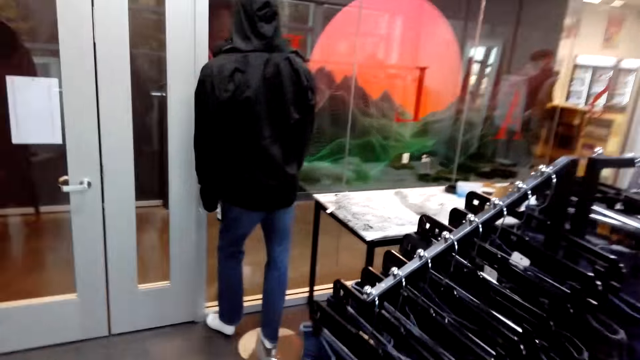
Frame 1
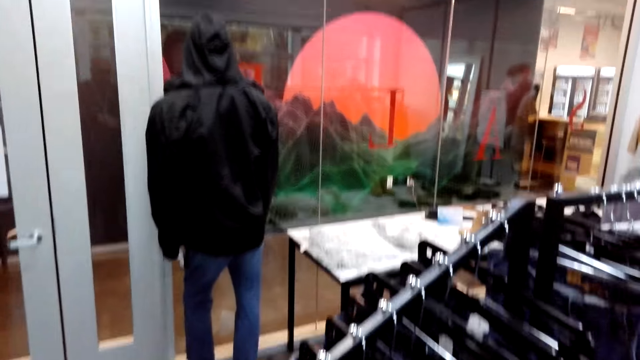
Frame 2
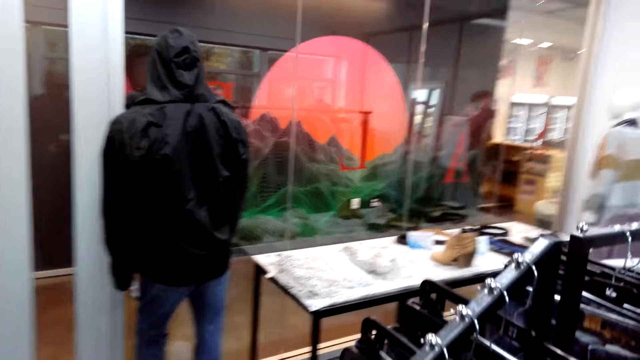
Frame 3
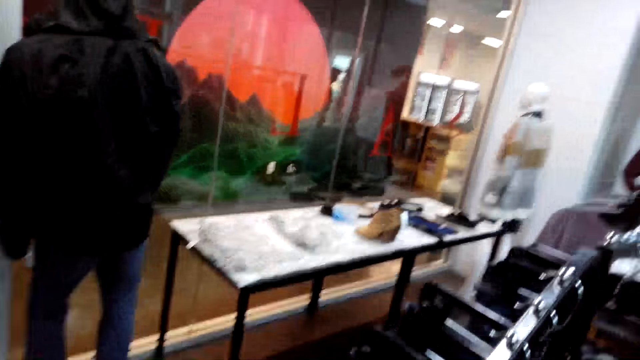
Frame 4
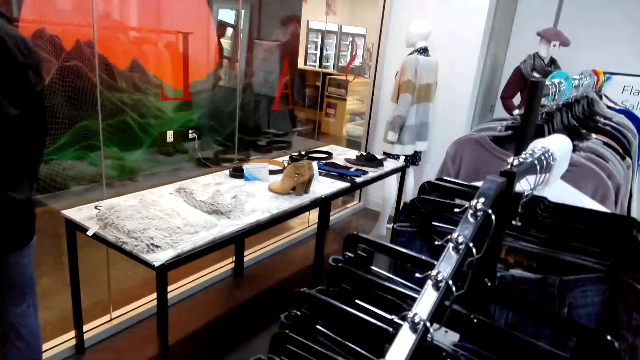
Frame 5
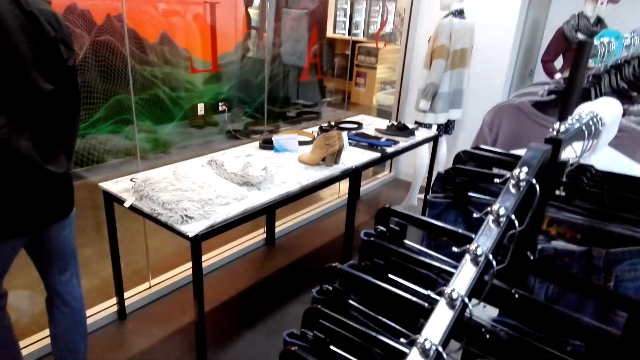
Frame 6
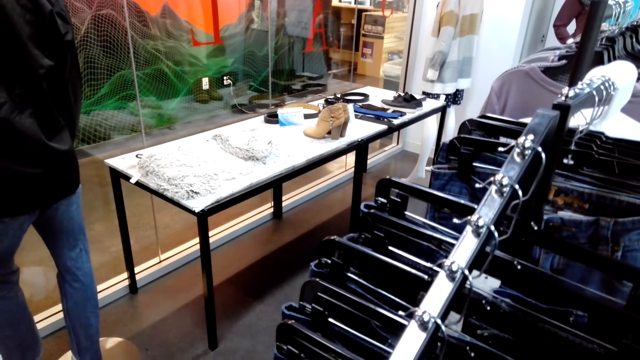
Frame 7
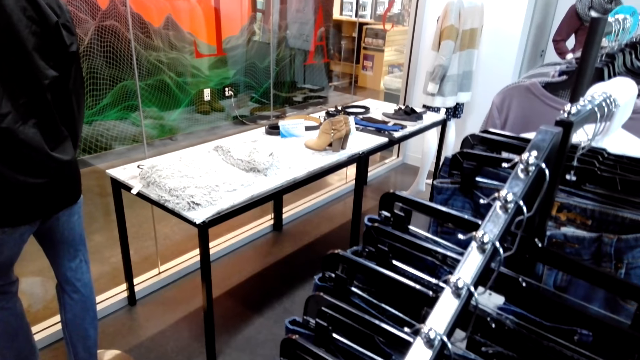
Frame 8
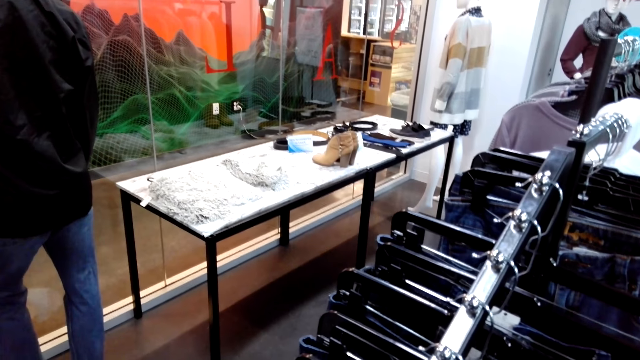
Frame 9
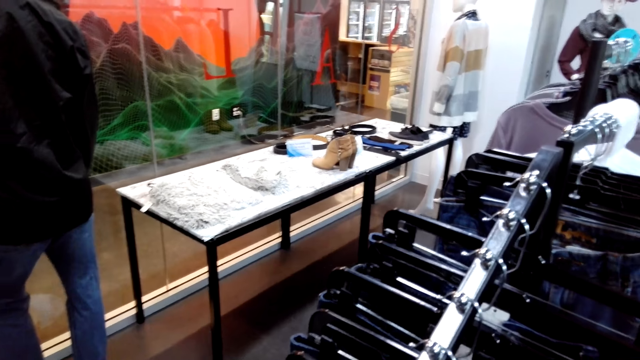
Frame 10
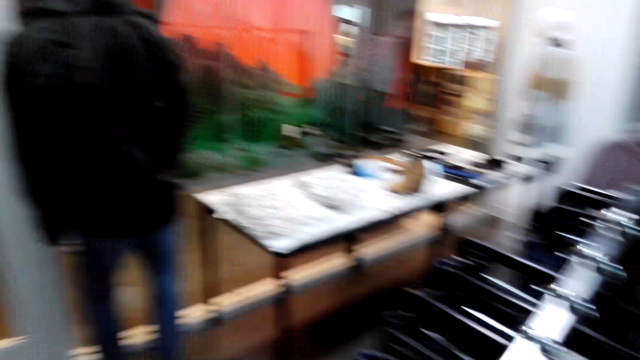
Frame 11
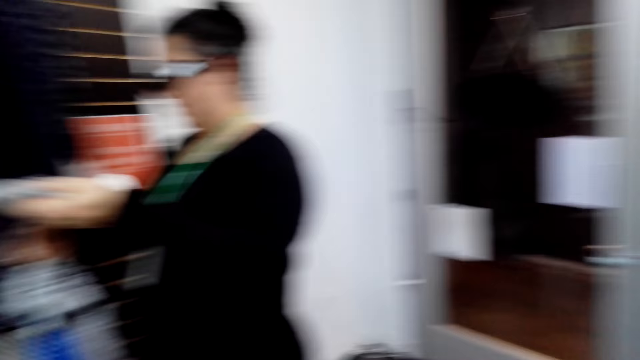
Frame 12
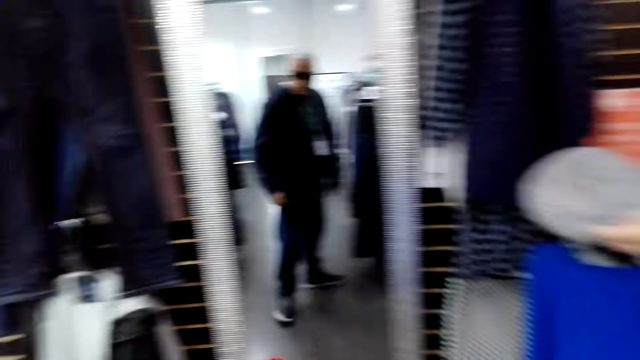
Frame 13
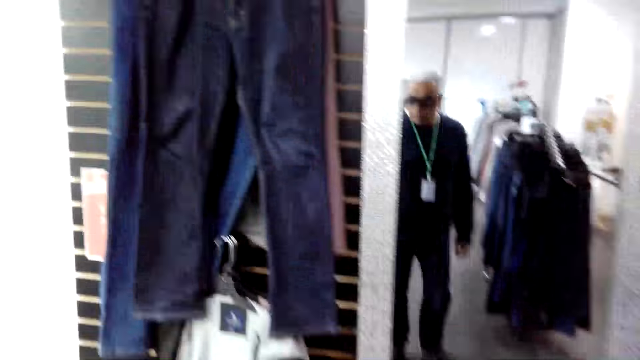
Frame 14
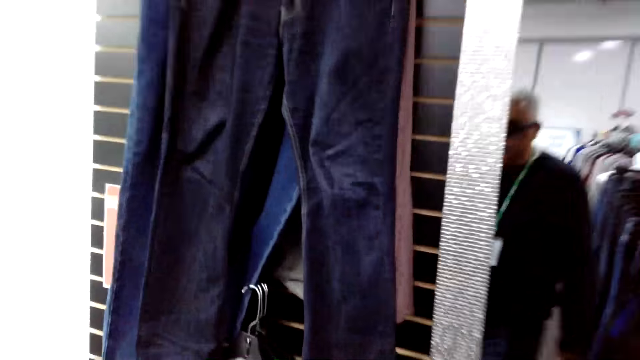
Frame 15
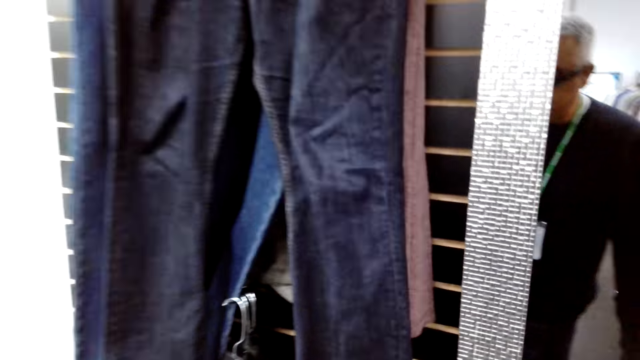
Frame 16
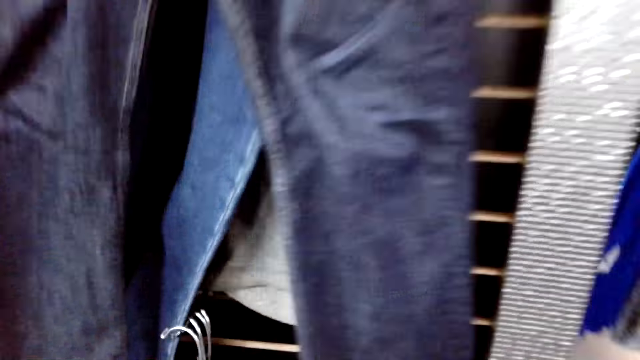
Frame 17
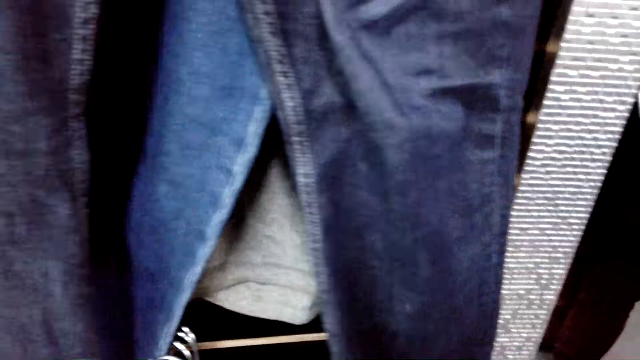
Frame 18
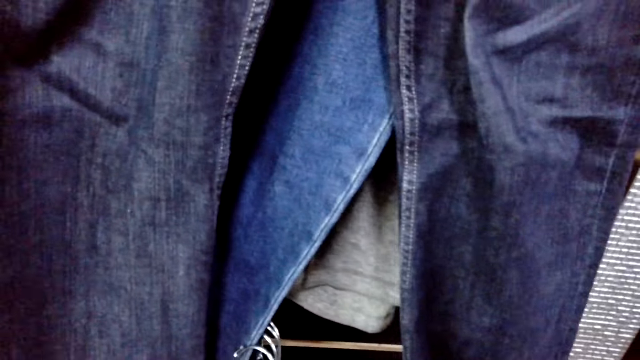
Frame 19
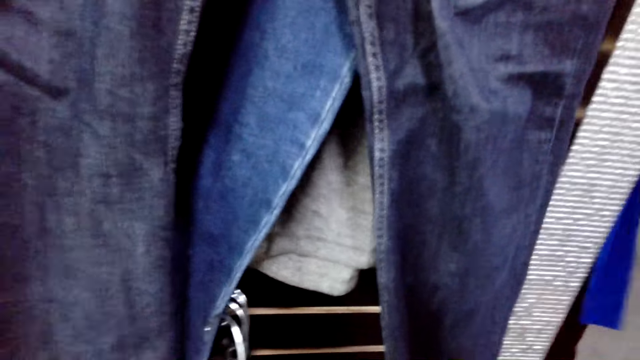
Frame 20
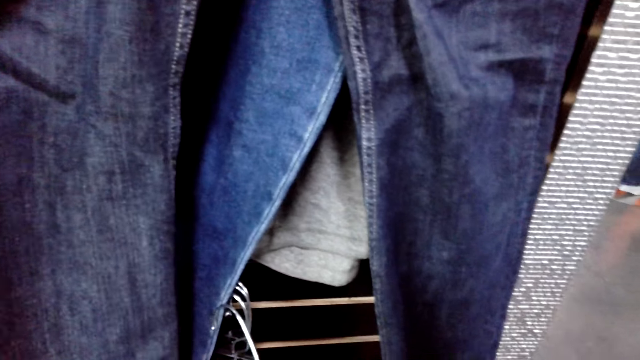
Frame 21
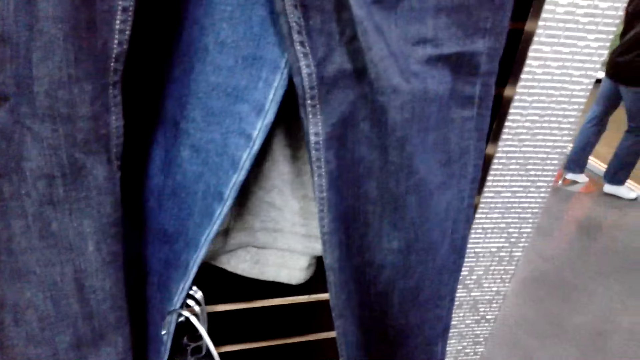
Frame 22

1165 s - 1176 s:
The camera wearer turns. They walk.

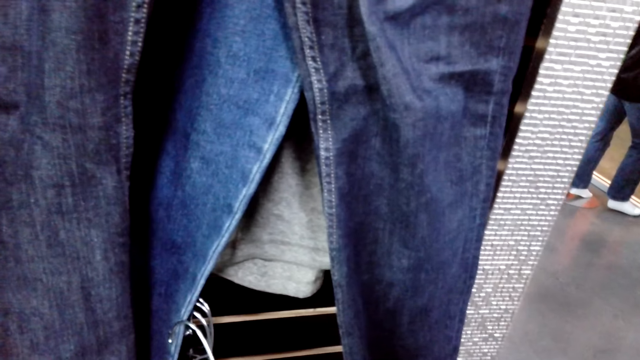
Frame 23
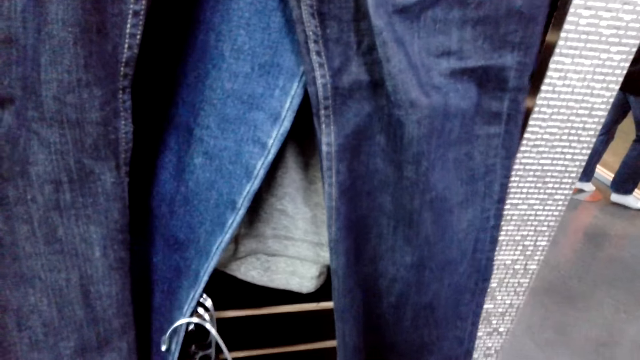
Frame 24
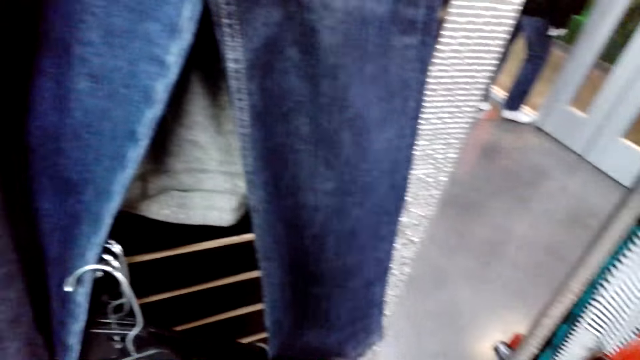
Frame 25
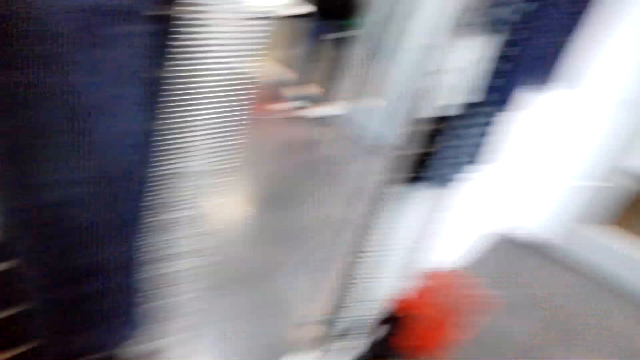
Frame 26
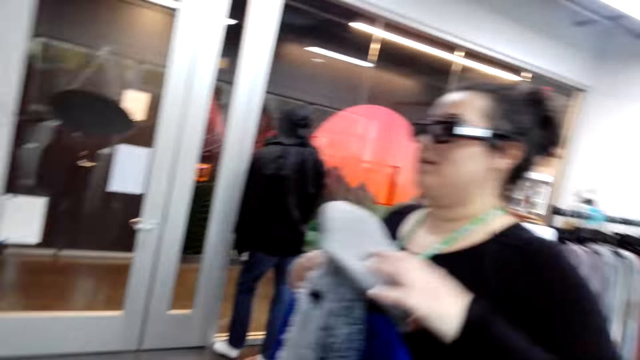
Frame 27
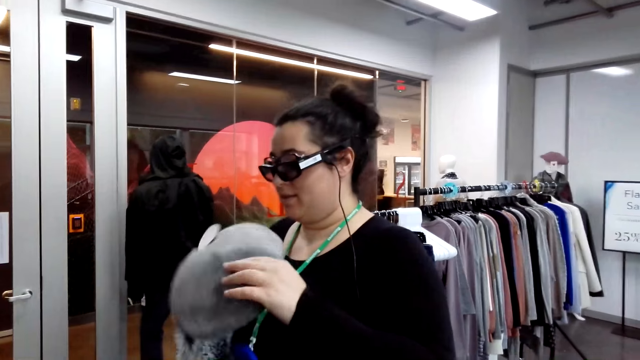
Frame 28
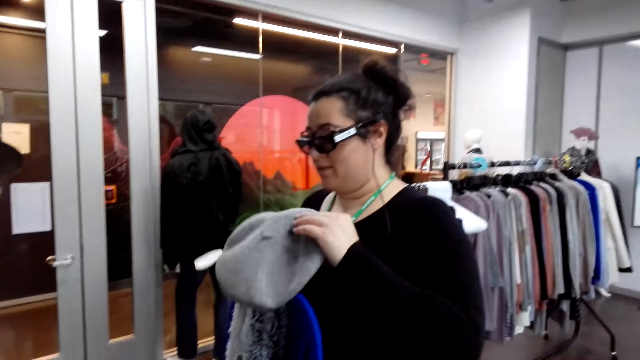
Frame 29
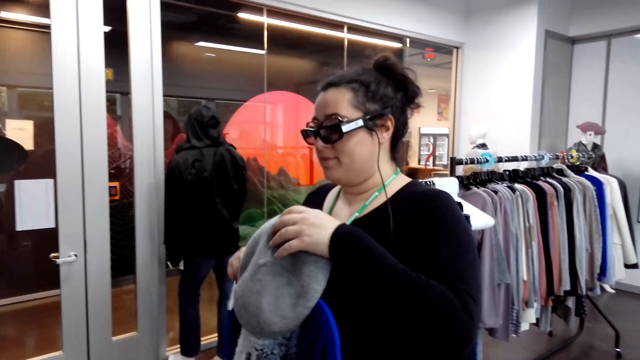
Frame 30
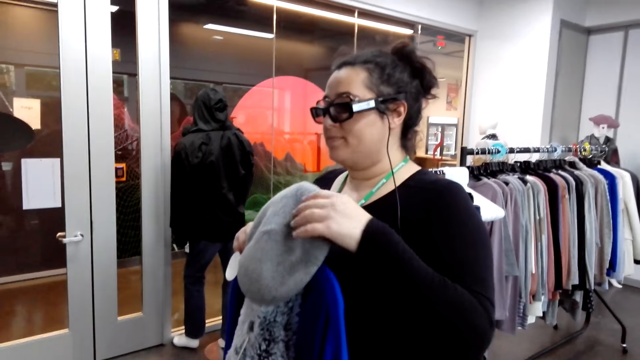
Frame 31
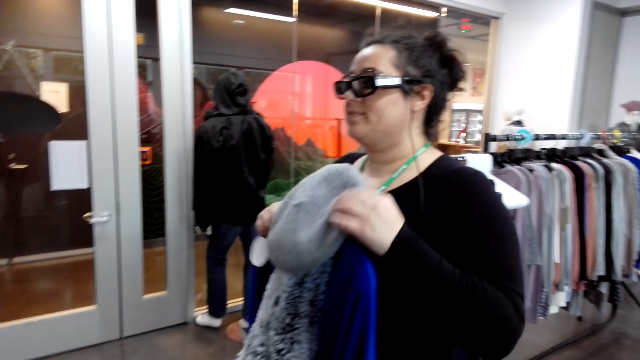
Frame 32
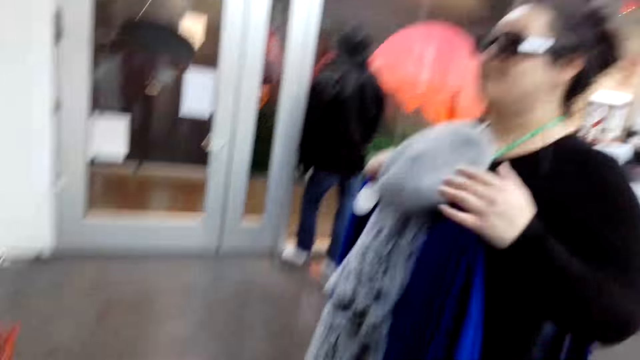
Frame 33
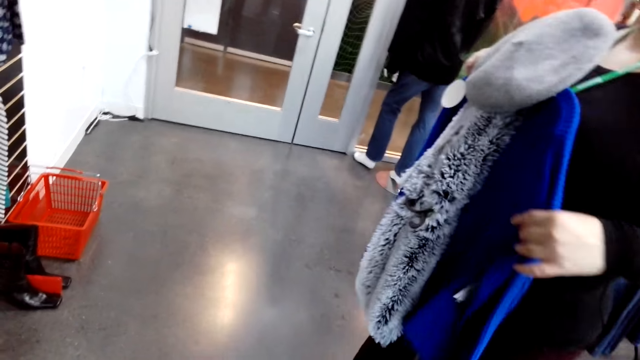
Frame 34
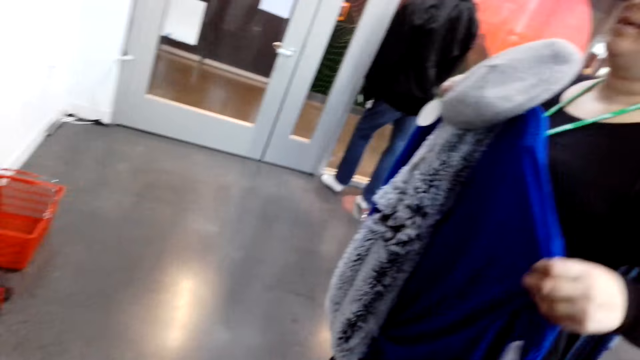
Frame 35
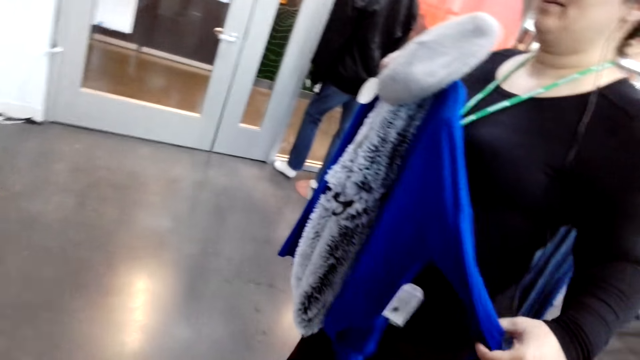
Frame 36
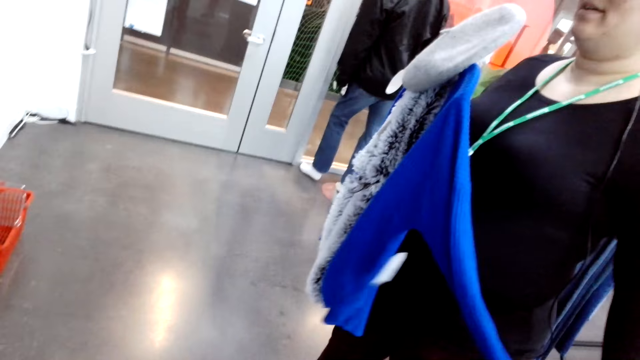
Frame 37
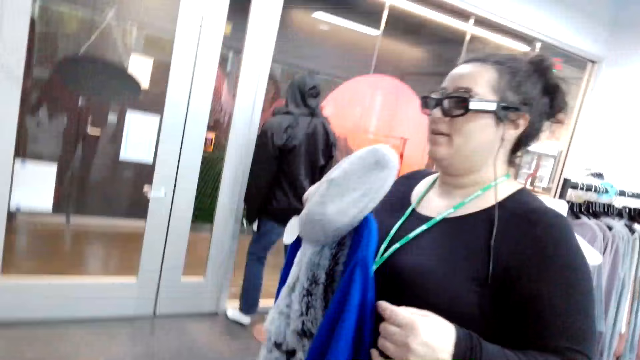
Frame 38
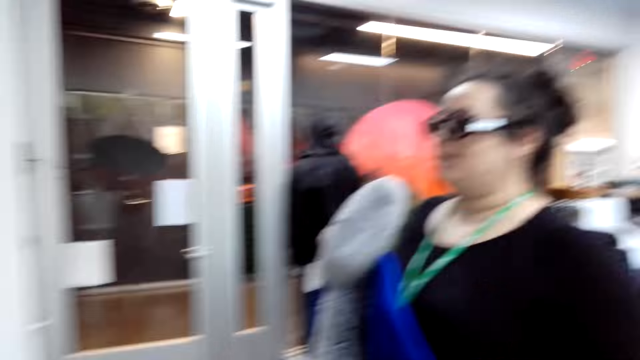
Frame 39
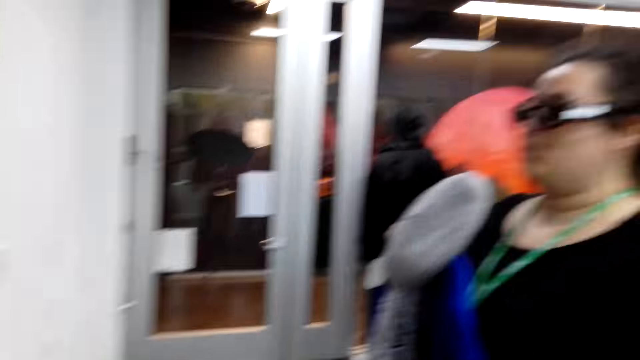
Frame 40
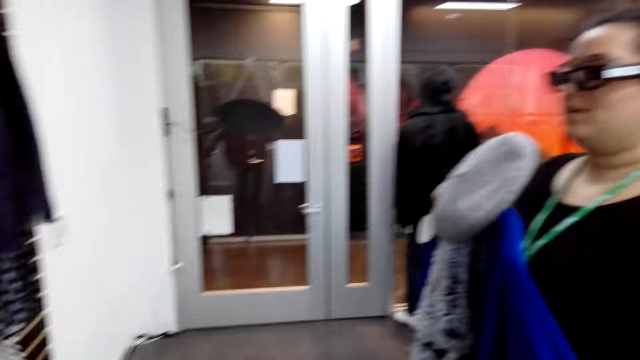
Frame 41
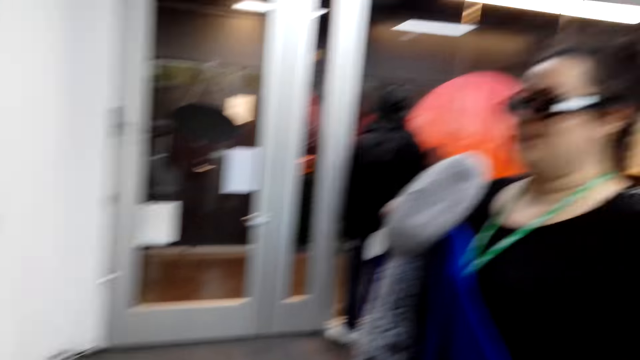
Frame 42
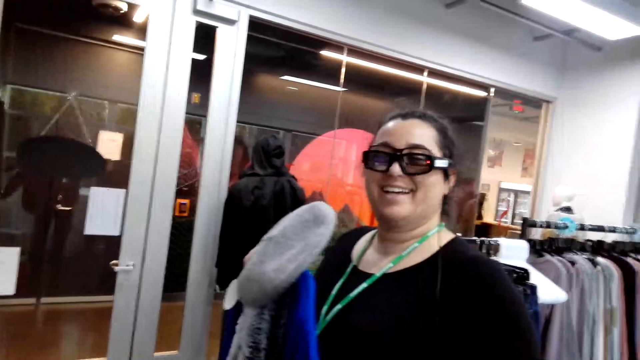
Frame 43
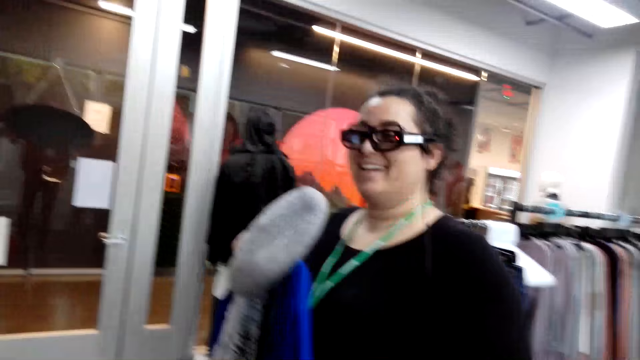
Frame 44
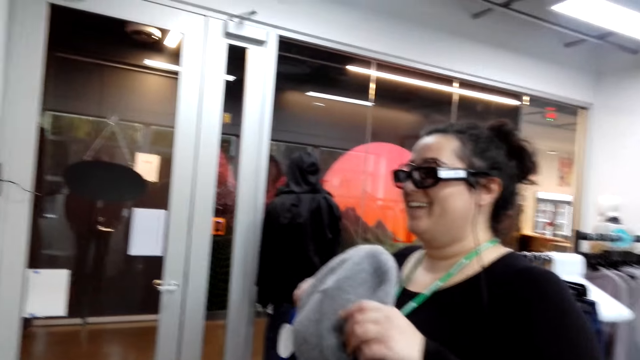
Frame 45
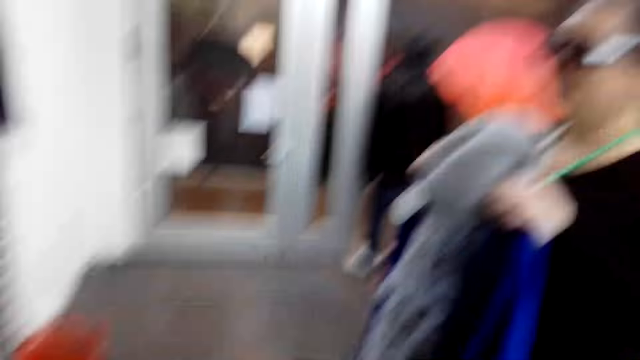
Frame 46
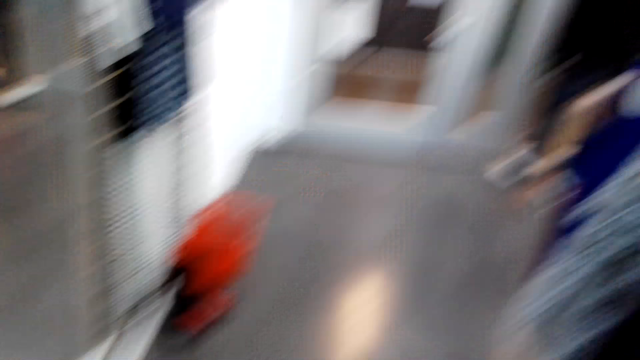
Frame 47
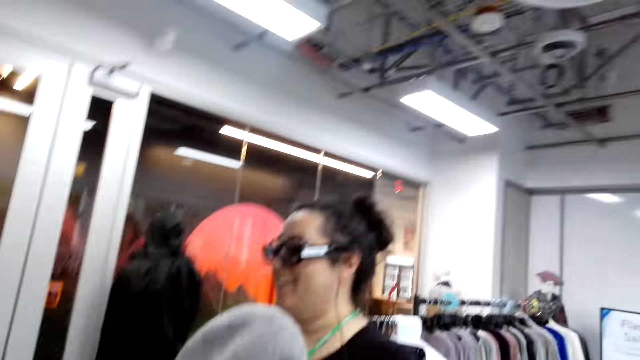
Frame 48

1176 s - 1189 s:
The camera wearer looks at a lady. The lady moves a cap. The lady holds a beret, a sweater and a scarf. The lady looks at herself in the mirror. The lady stretches the sweater hand. The lady moves a cloth. The lady laughs. The camera wearer talks to the lady.
